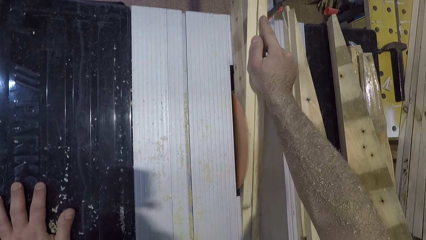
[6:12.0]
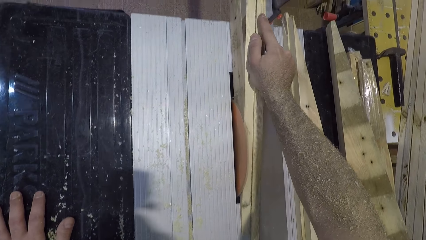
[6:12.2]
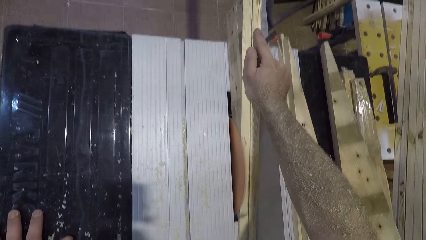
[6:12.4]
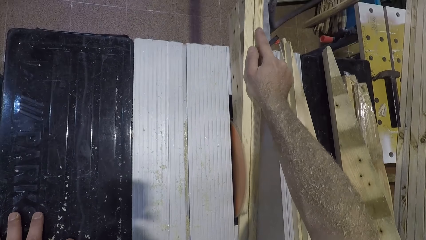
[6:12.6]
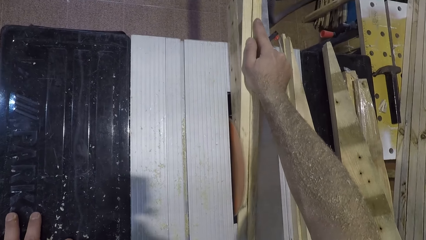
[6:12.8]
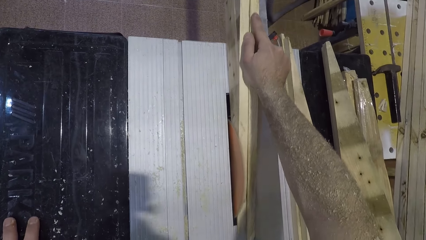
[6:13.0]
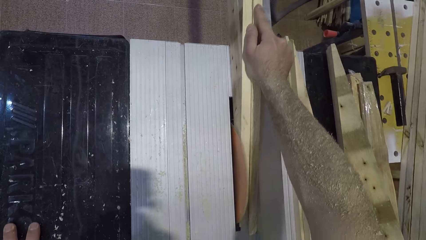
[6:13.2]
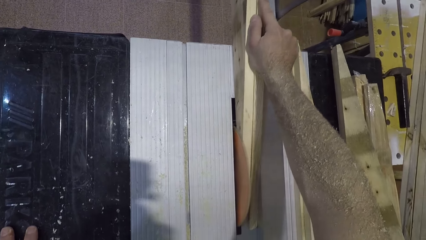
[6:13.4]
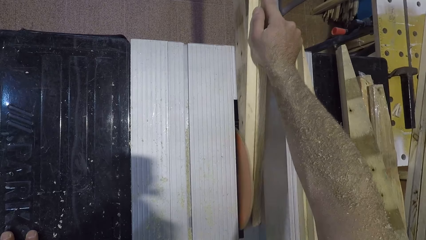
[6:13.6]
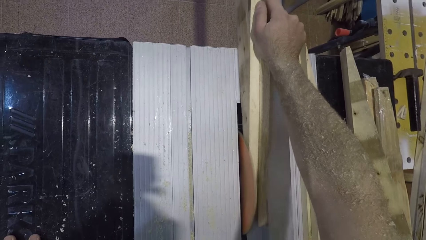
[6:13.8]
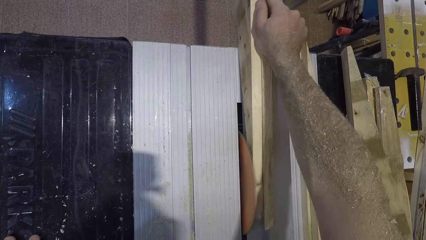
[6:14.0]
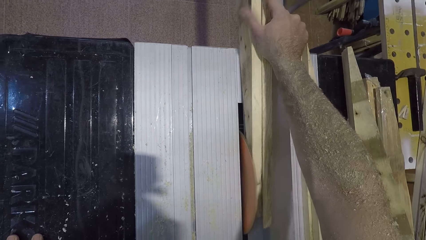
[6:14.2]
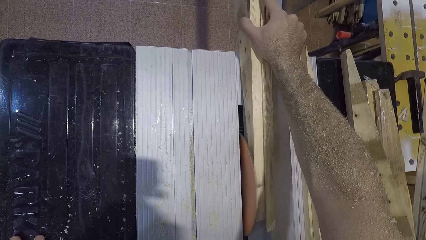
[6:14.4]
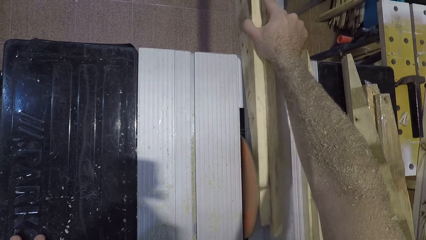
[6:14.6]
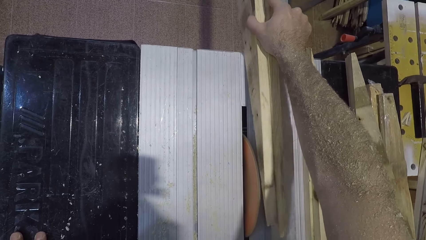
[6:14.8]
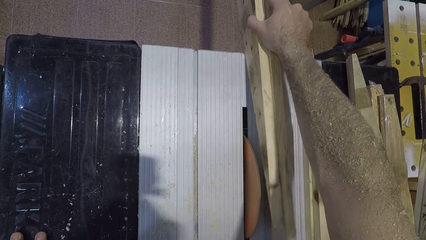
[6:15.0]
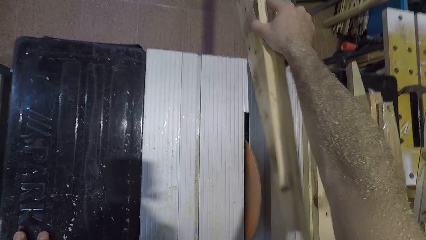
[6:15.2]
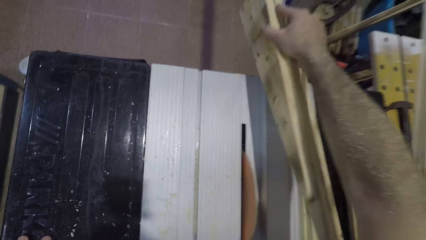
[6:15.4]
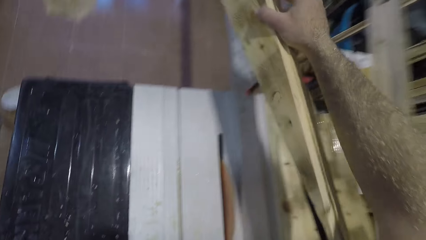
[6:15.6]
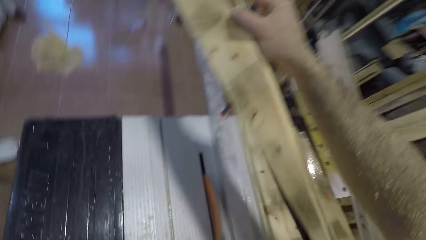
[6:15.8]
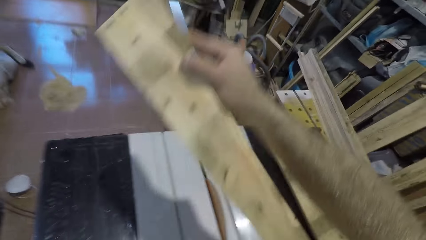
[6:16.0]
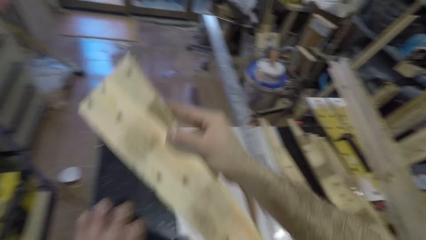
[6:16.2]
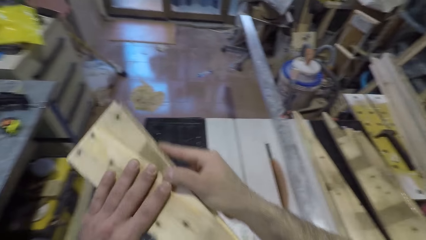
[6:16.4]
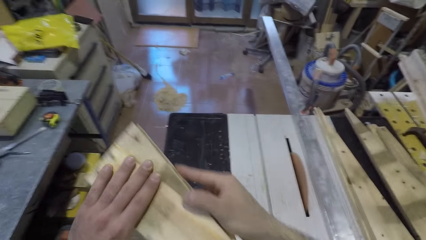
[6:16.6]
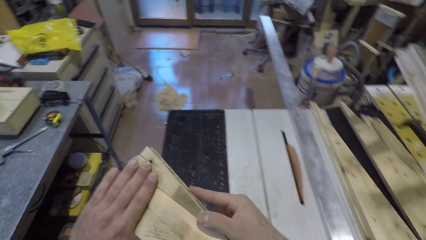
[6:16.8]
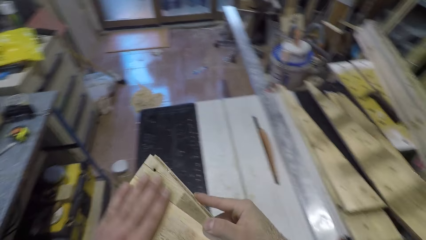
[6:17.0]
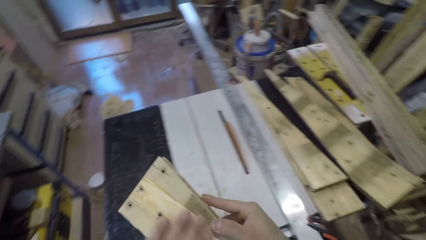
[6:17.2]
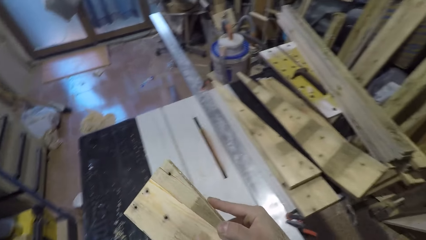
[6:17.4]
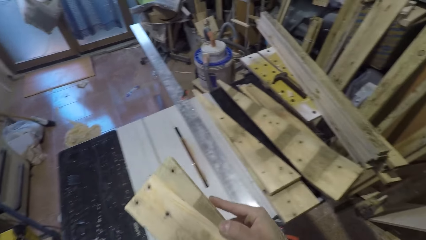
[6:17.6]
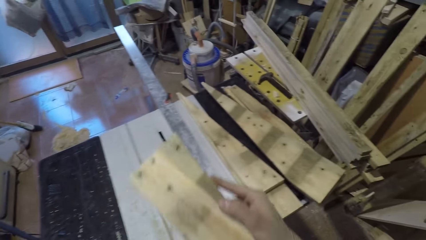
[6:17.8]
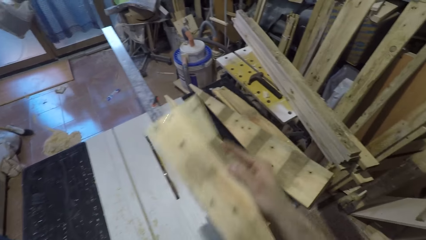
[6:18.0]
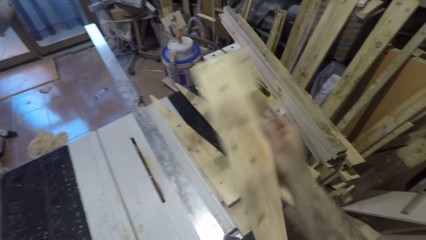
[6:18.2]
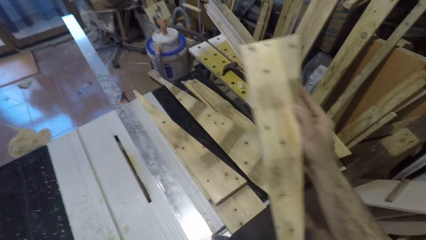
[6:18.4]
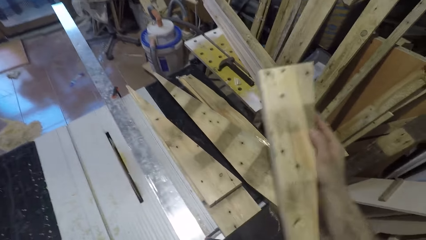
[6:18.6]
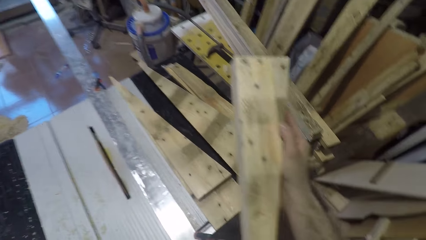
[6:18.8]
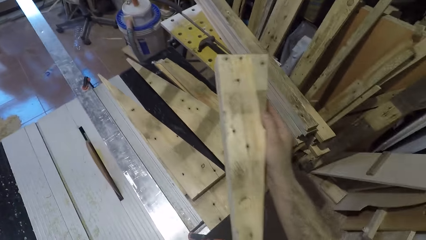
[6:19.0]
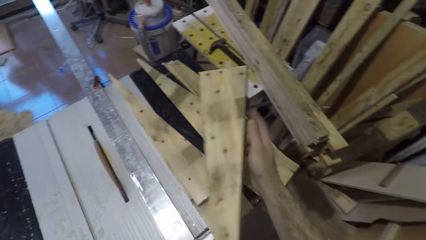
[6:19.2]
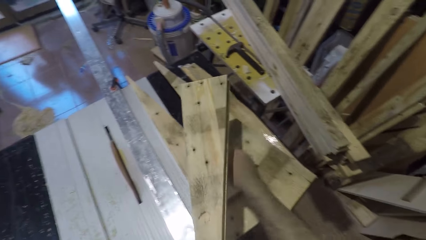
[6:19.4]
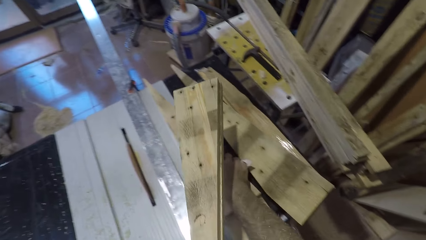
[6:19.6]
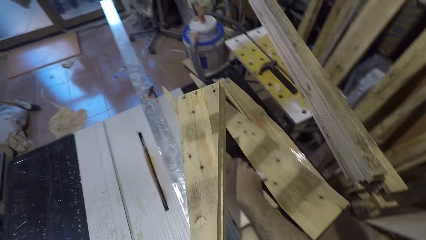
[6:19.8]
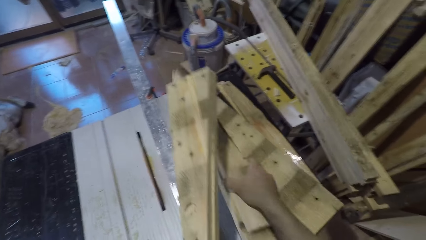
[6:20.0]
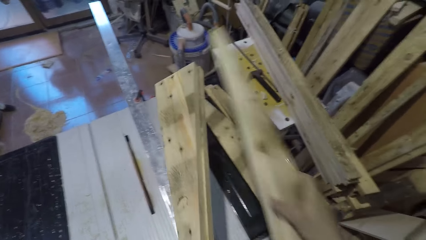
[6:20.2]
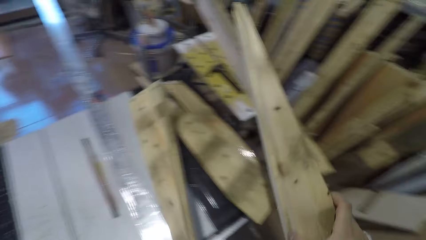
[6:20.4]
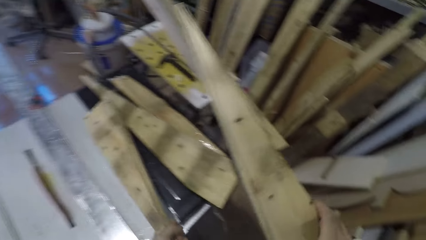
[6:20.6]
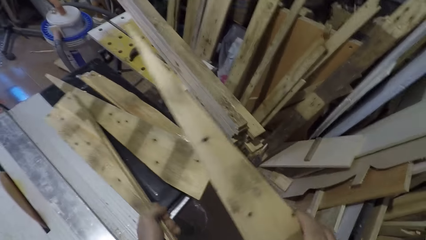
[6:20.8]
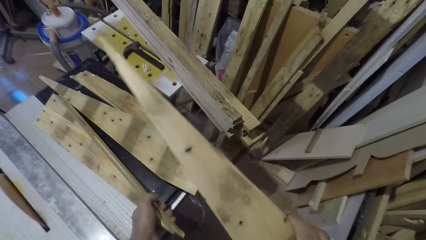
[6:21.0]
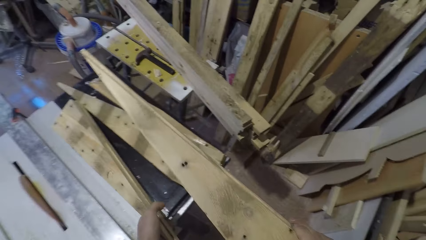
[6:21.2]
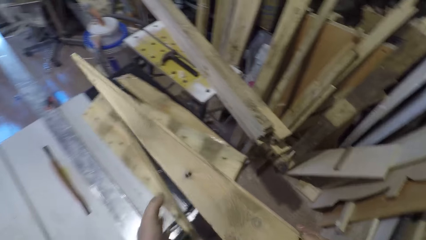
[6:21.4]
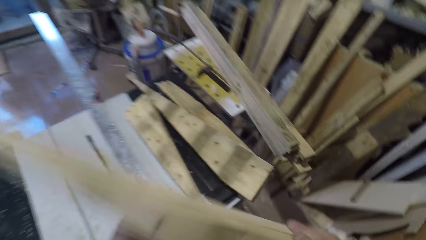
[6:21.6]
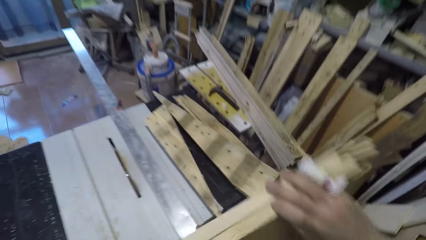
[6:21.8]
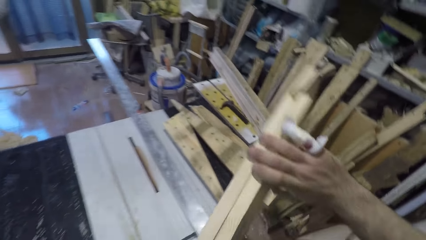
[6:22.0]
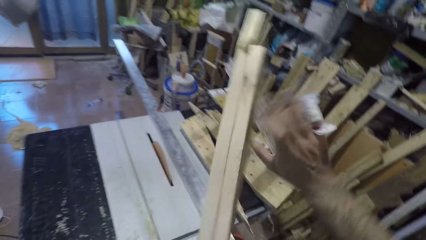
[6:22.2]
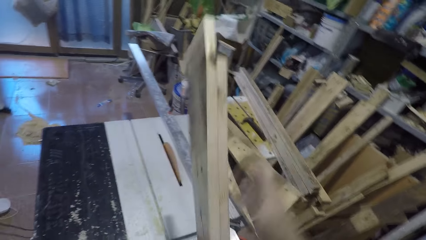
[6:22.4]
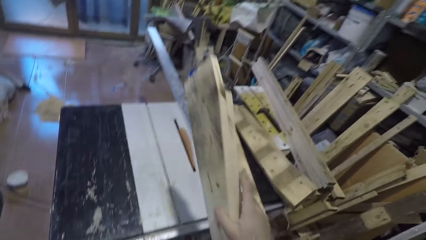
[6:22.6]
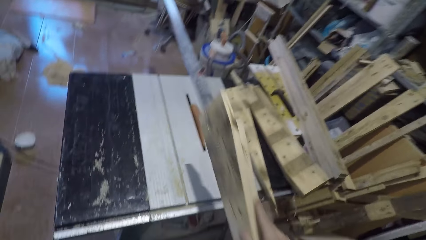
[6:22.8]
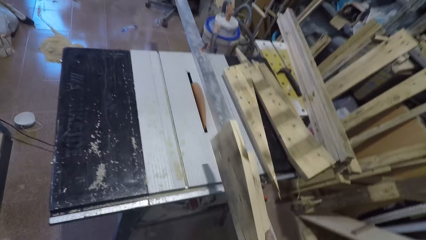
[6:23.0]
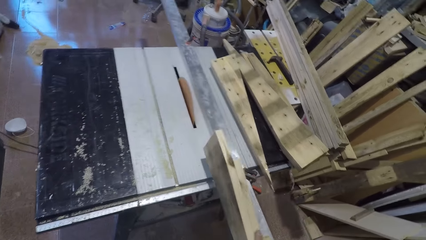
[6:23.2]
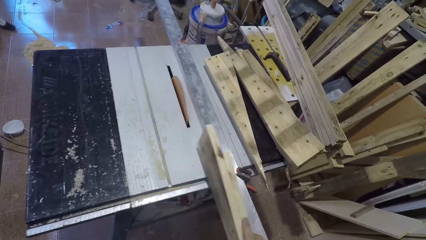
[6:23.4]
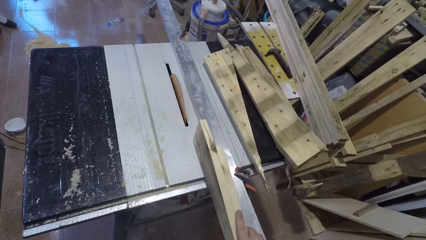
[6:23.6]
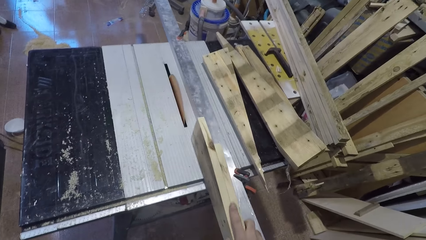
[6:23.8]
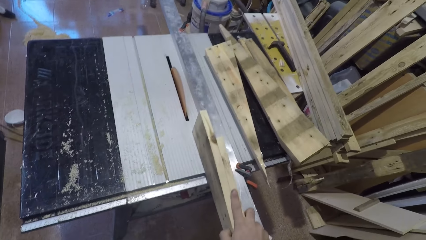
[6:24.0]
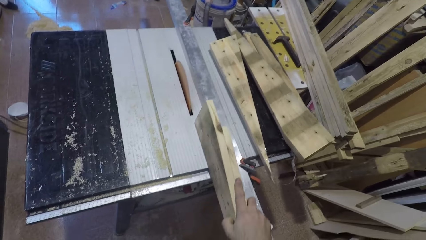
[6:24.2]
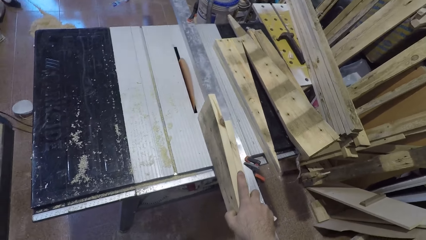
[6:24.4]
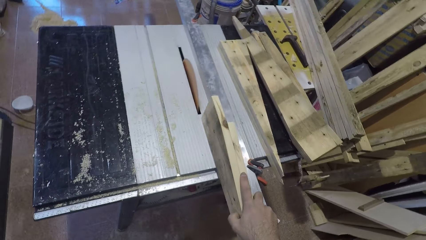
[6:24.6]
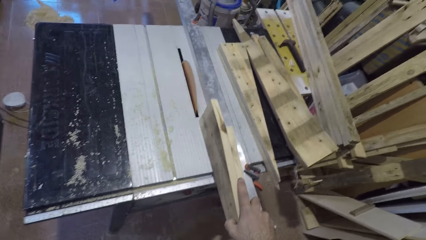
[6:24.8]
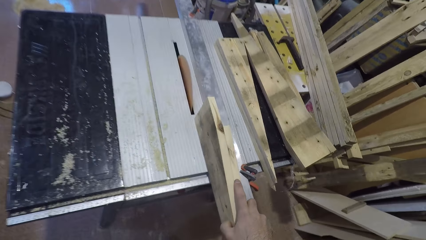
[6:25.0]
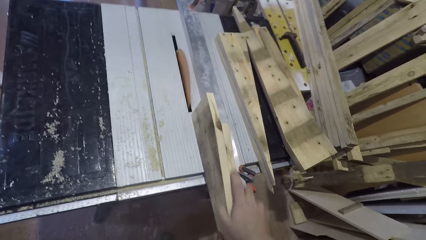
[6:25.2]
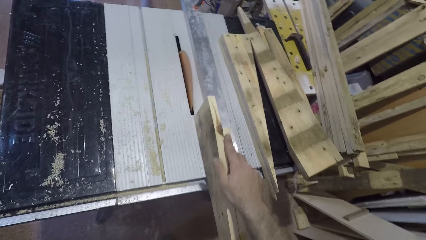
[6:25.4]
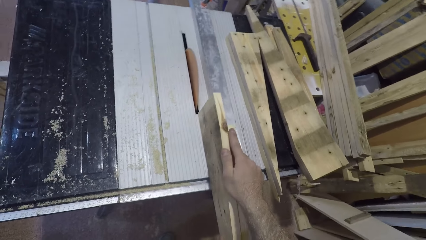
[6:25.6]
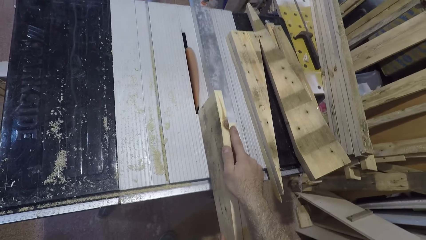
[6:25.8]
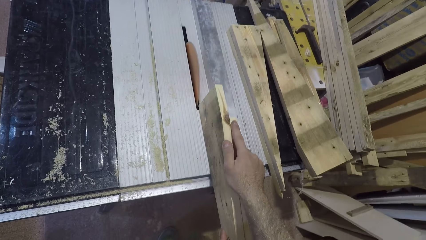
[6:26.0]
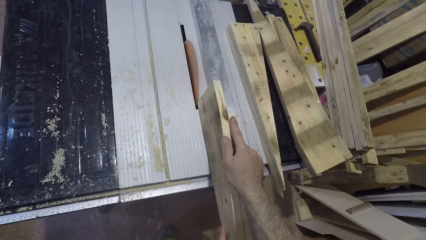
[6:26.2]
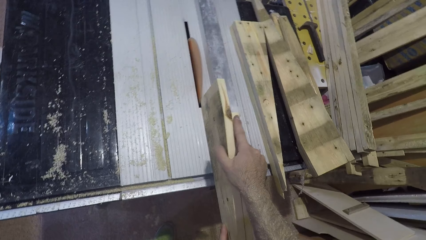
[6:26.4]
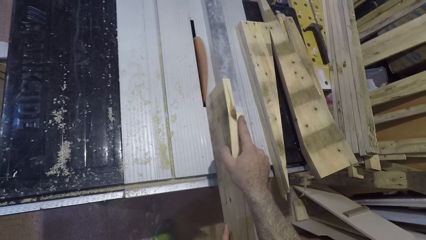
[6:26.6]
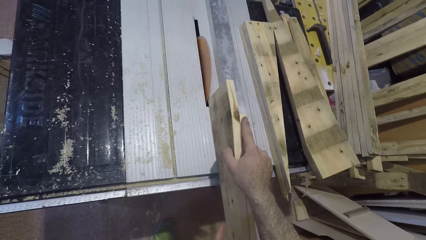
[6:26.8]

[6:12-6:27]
The camera wearer picks up the wood from the saw table. He runs his left hand across the wood. He picks up a wood from the saw table with his right hand. He drops the other wood on the saw table with his left hand. He holds the wood with both his hands. He puts the wood on the saw table. He smoothens the wood with the saw. He glides the wood along the saw.
